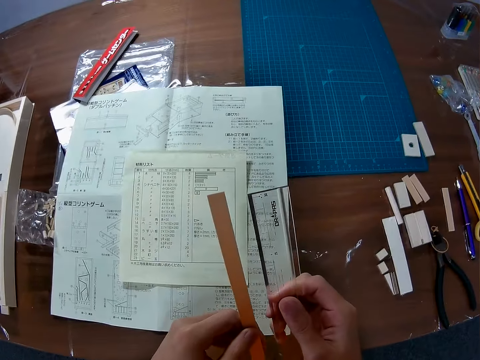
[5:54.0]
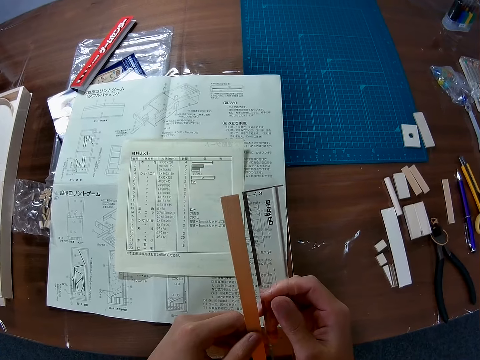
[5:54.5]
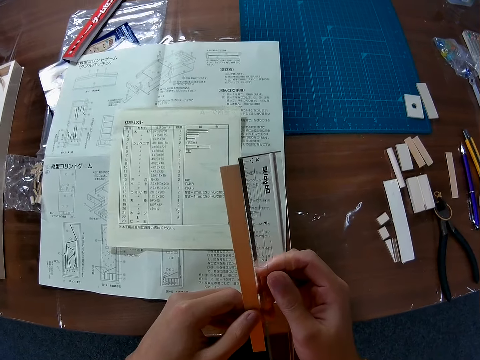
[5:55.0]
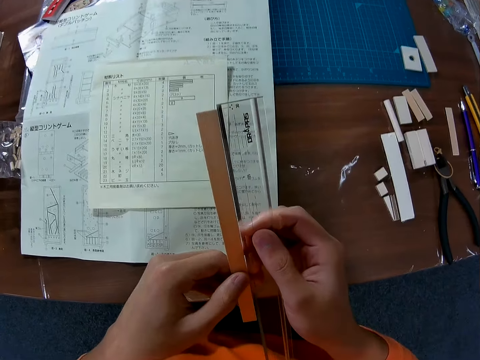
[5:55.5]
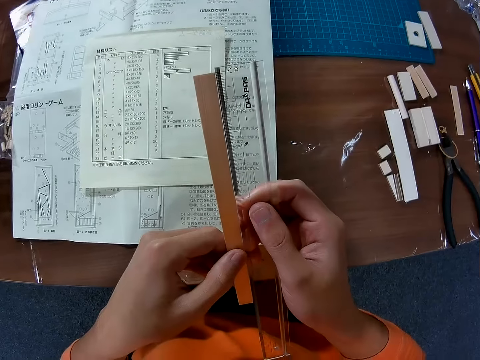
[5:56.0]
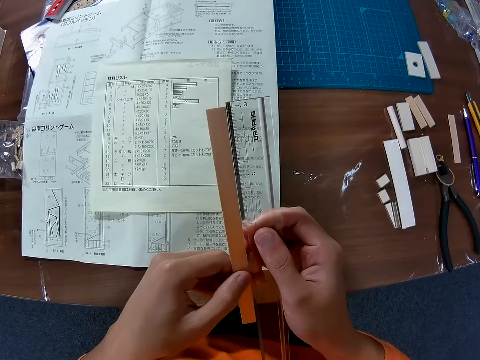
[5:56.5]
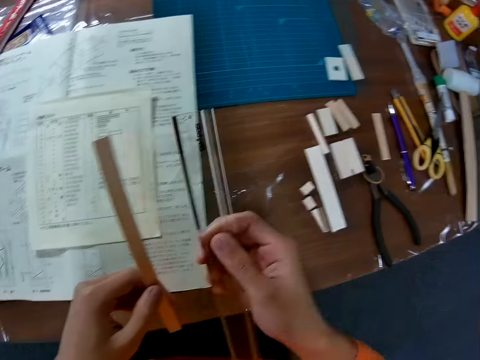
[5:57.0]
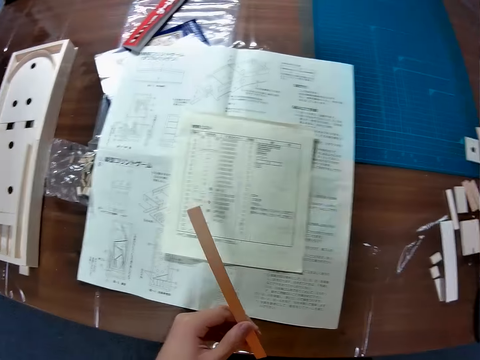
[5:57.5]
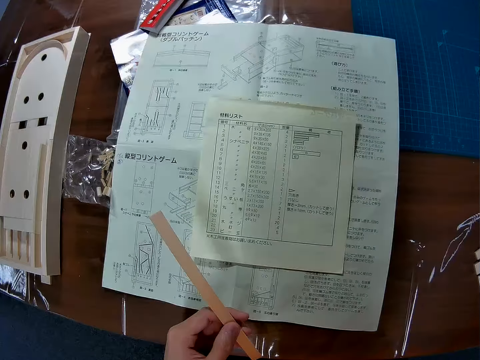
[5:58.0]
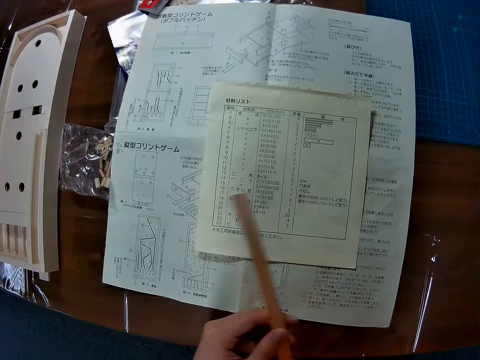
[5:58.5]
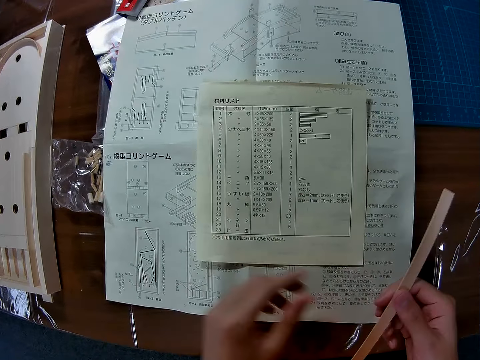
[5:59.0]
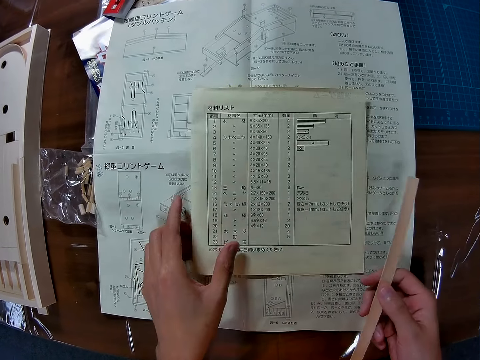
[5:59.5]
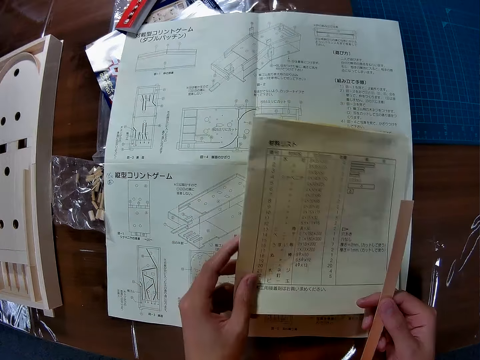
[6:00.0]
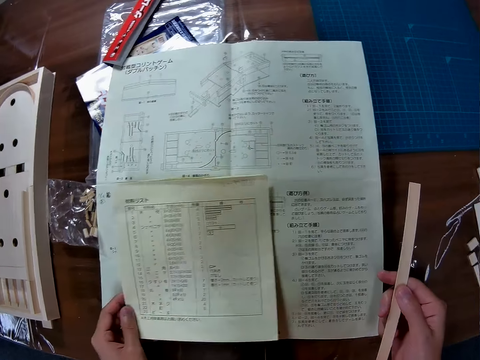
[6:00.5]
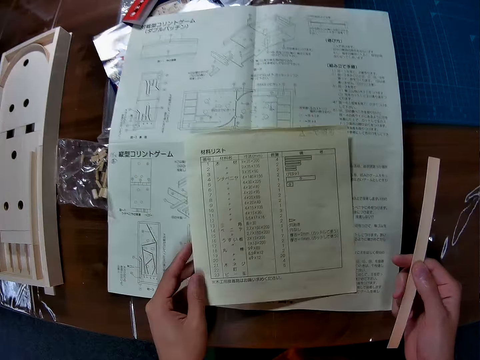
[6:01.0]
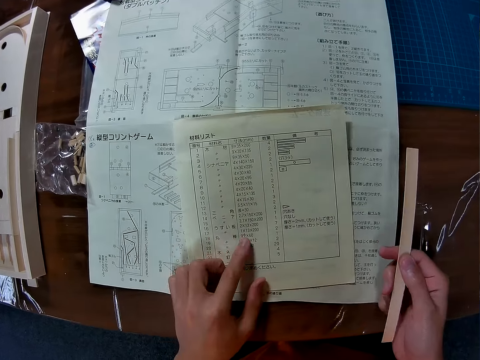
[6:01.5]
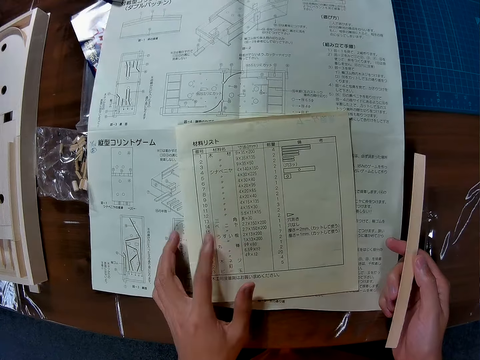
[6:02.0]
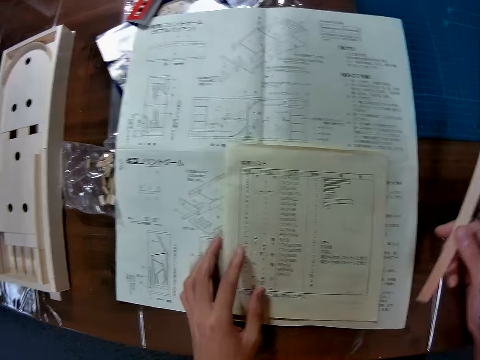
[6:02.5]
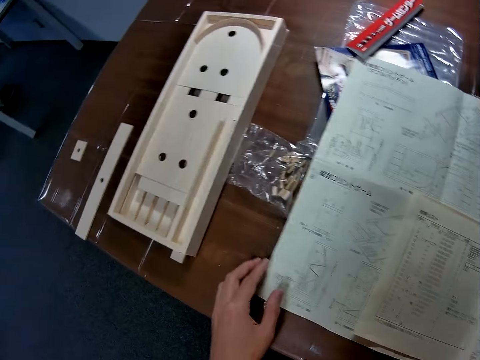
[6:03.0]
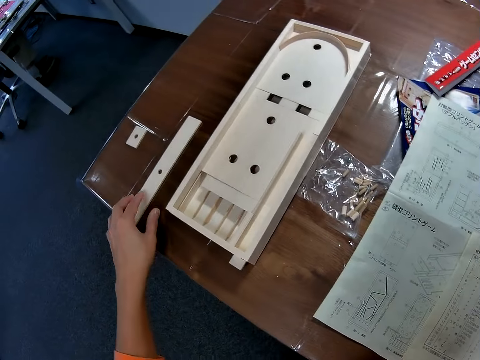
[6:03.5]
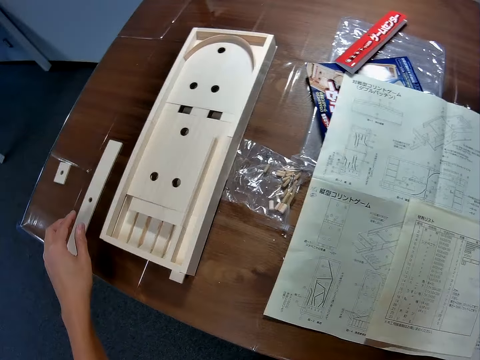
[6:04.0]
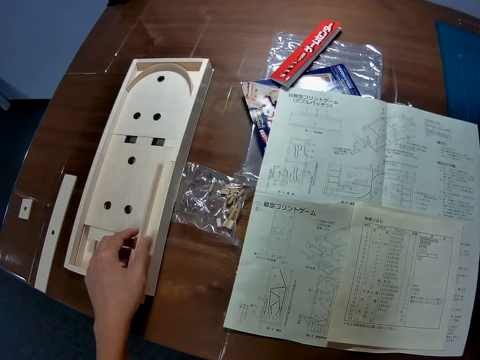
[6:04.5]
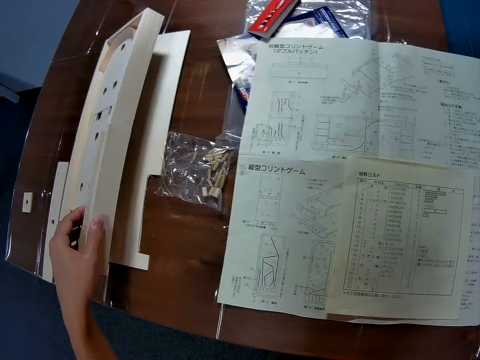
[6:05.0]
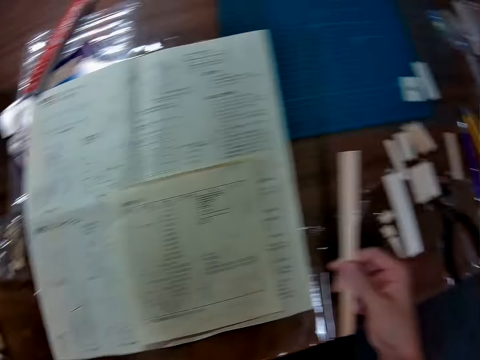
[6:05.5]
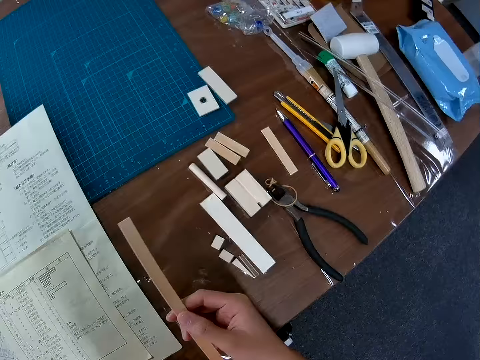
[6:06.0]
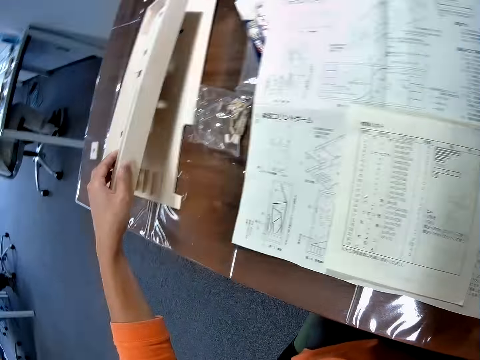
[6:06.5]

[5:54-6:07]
The camera wearer passes the piece of wood from his left hand to his right hand. He moves the paper on the table with his left hand. He picks up the manual paper and puts down the manual paper. He touches a piece of wood on the table with his left hand. He picks up the piece of wood. He moves a wooden mechanical model or wooden pinball machine on the table with his left hand. He lifts up the wooden pinball machine.

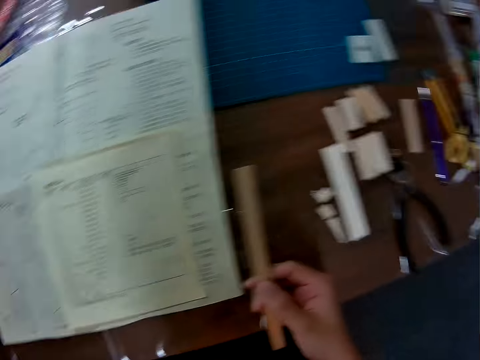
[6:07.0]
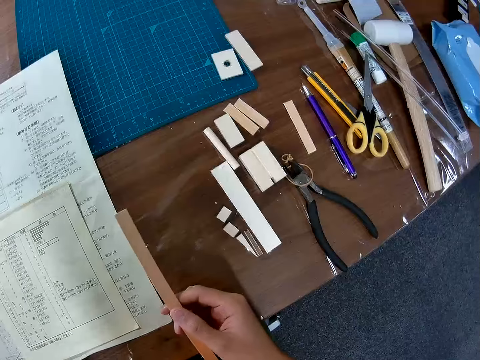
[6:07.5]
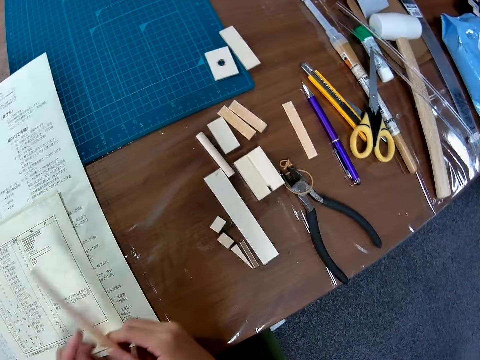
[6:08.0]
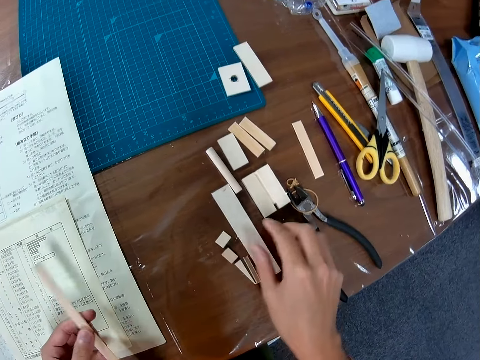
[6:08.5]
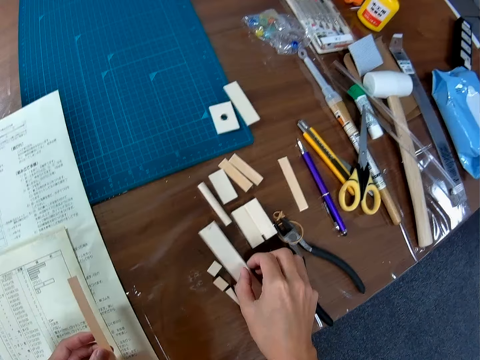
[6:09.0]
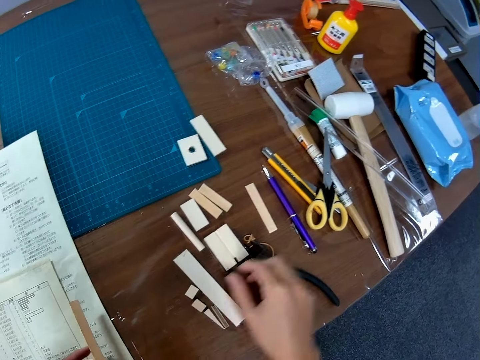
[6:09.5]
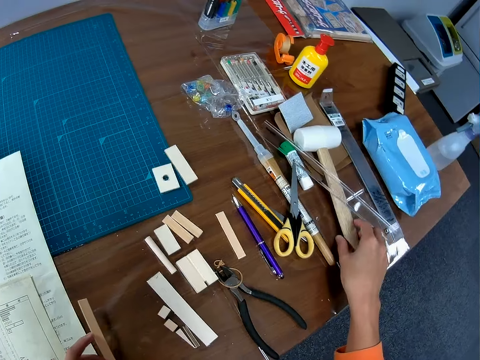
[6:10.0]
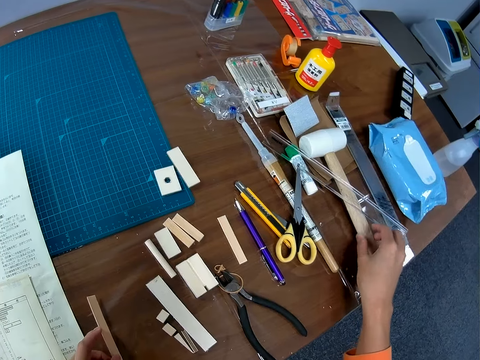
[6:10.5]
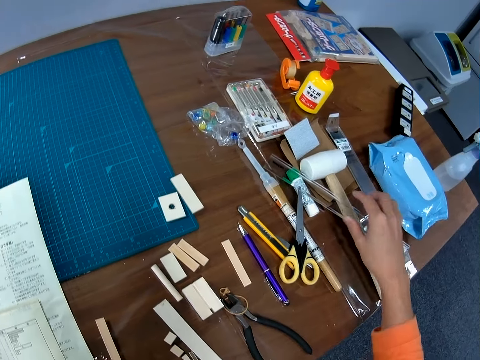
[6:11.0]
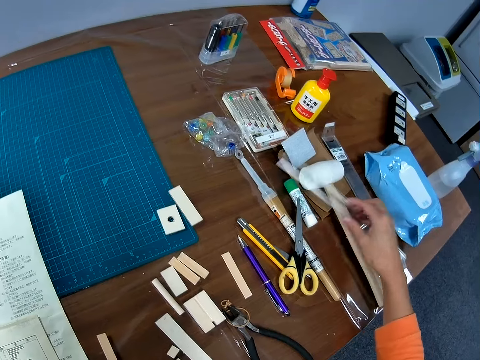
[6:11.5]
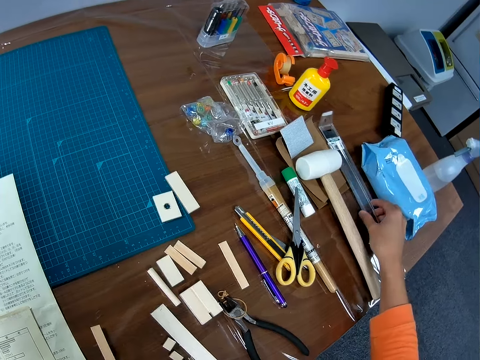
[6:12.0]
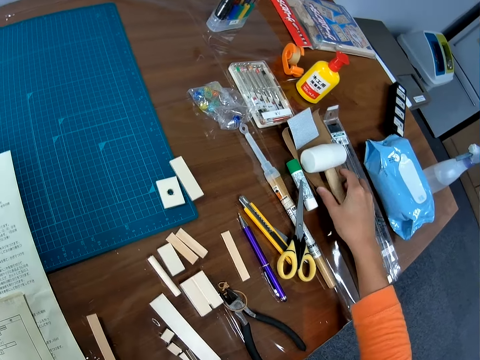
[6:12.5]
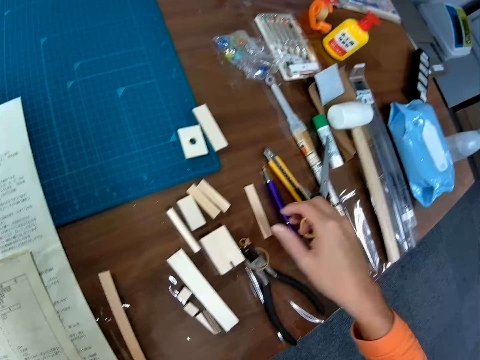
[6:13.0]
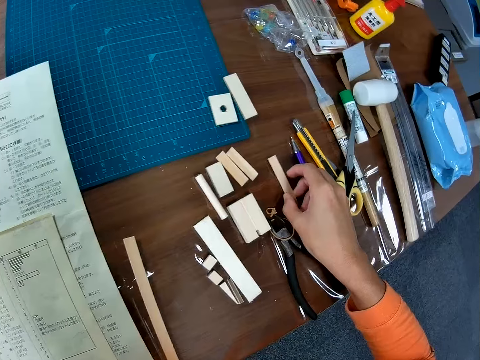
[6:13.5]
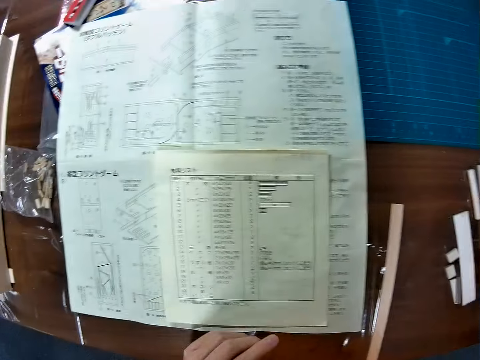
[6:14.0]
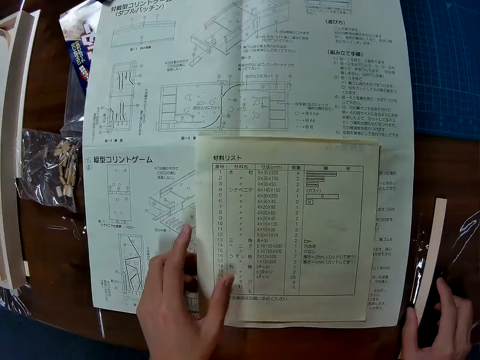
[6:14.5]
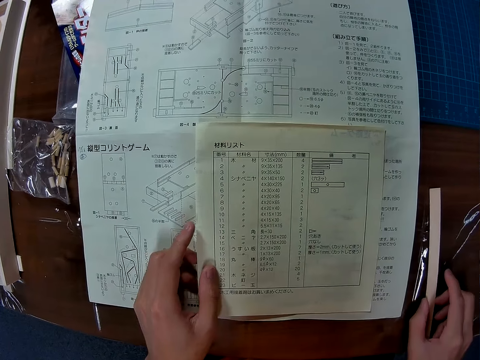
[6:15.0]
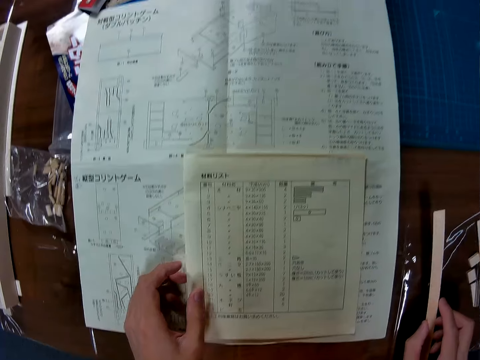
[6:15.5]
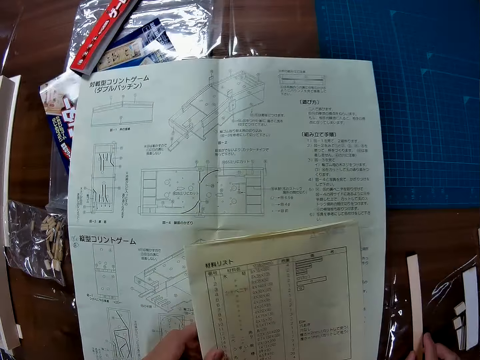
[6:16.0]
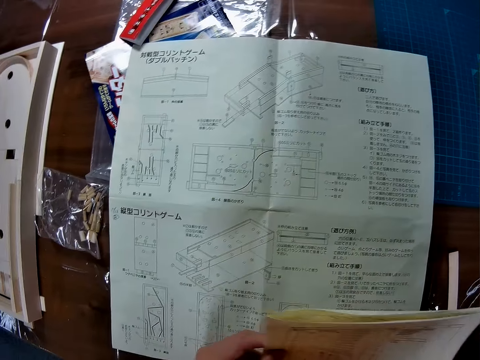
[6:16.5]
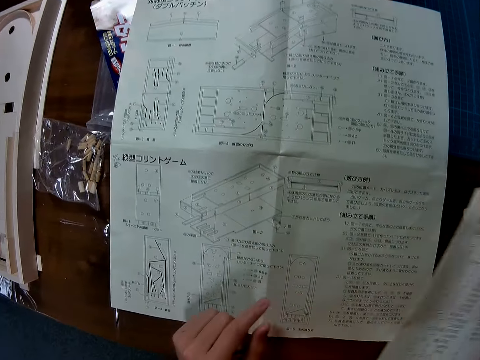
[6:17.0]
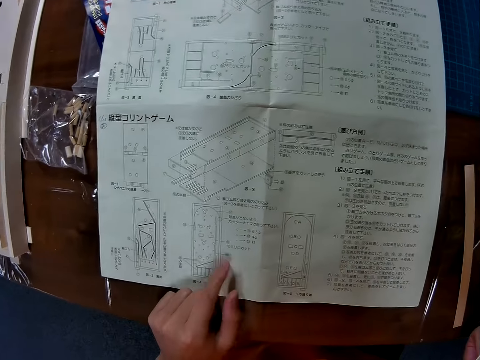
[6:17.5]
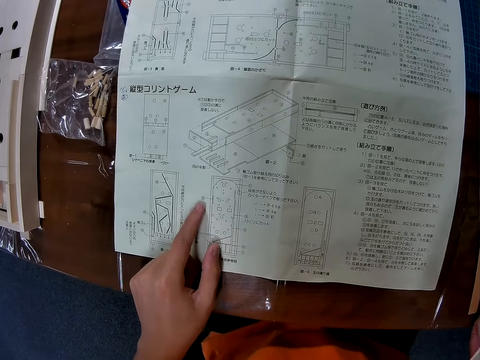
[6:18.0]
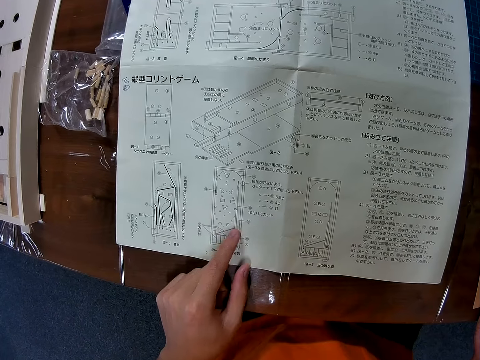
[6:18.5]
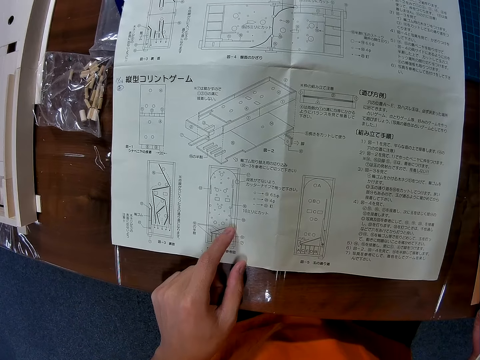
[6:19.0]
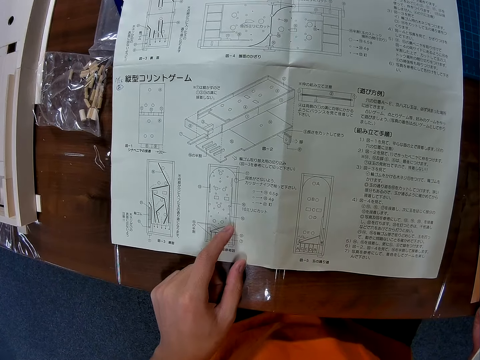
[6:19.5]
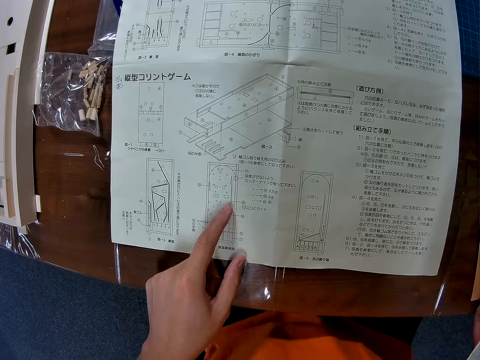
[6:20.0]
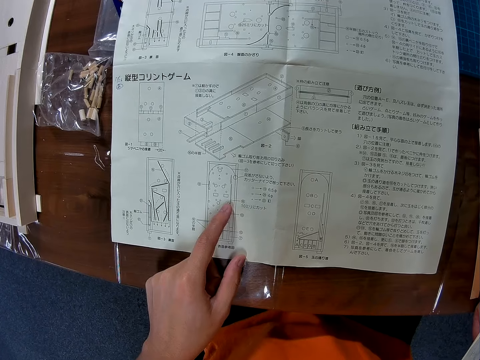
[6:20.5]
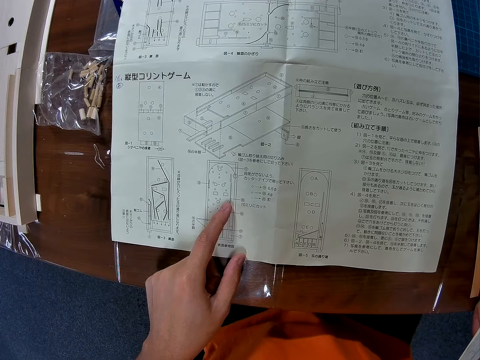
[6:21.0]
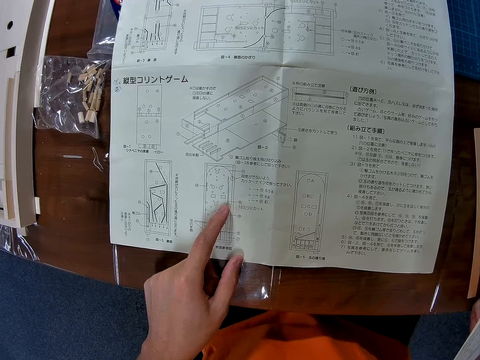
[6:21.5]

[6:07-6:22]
The camera wearer looks around the desk. He passes the piece of wood from his right hand to his left hand. He touches a piece of wood on the table with his right hand. He touches a hammer on the table with his right hand. He moves a ruler on the table with his right hand. He touches the piece of wood on the table with his right hand. He picks up the manual paper from the top of the blueprint paper on the table with his left hand. He passes the paper from his left hand to his right hand. He places his left hand on the blueprint paper on the table. He looks at the manual paper.
